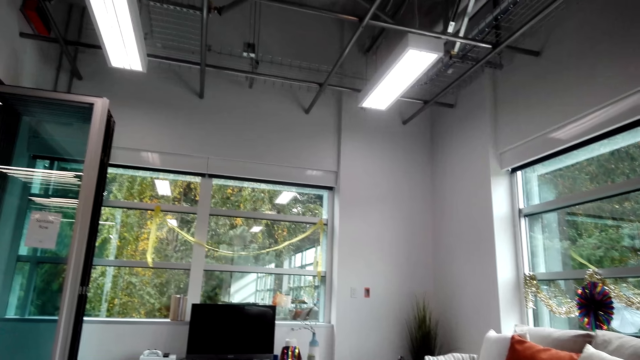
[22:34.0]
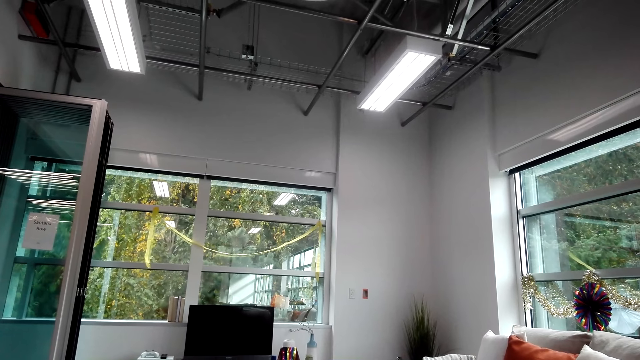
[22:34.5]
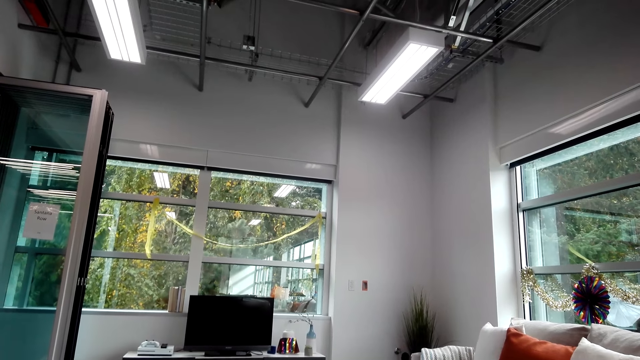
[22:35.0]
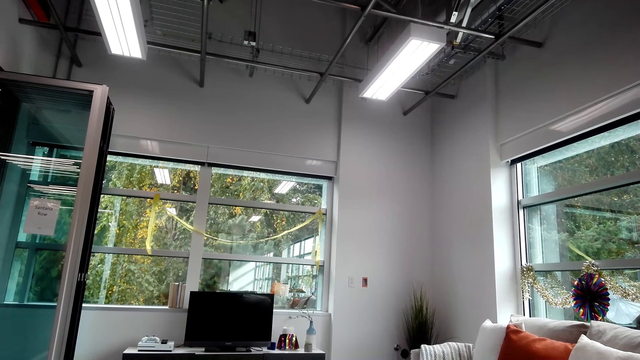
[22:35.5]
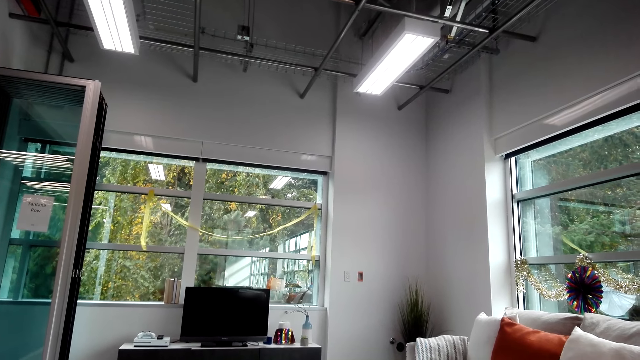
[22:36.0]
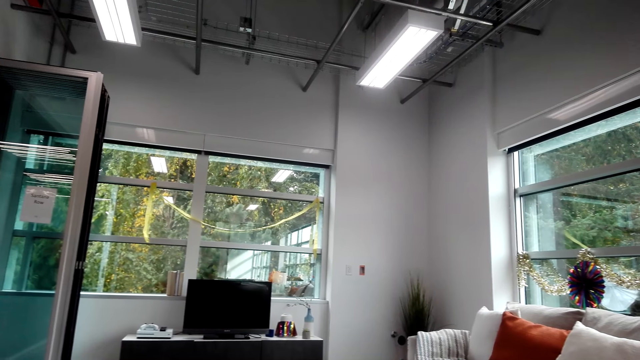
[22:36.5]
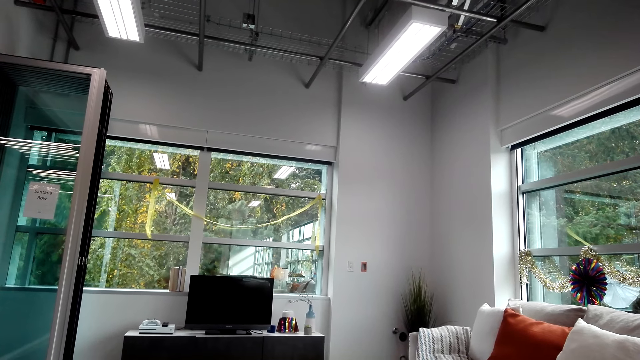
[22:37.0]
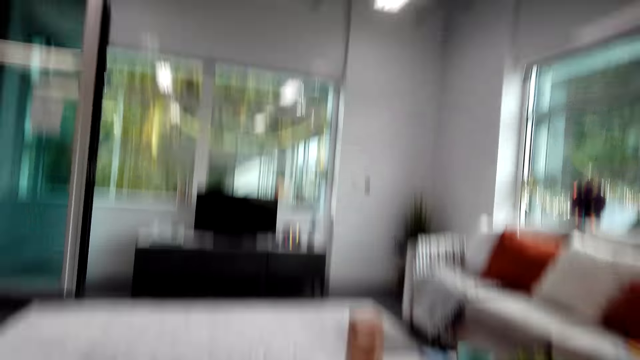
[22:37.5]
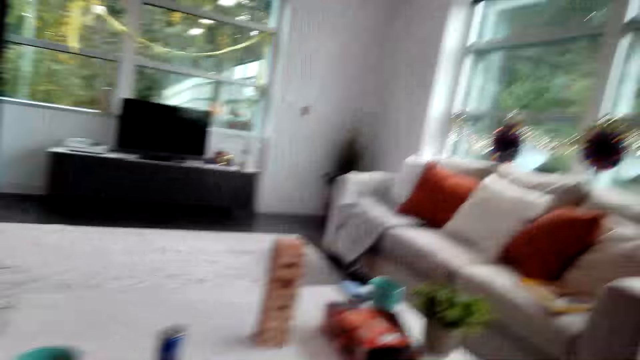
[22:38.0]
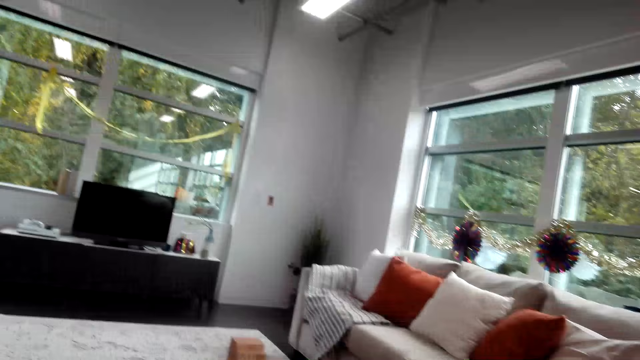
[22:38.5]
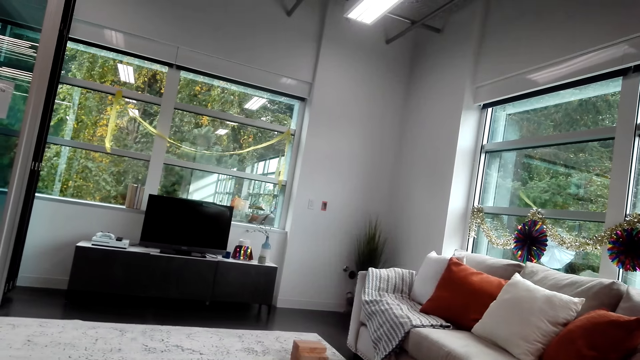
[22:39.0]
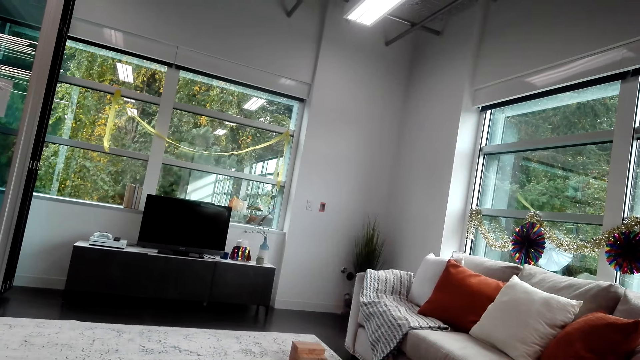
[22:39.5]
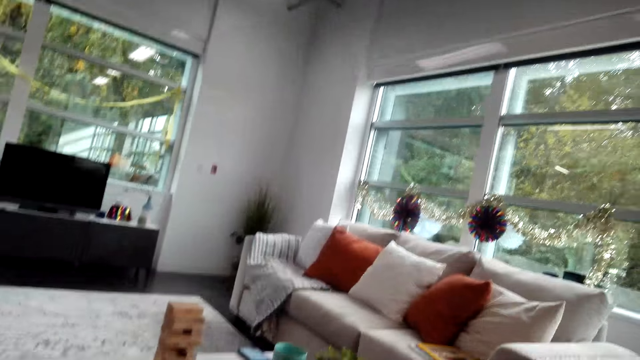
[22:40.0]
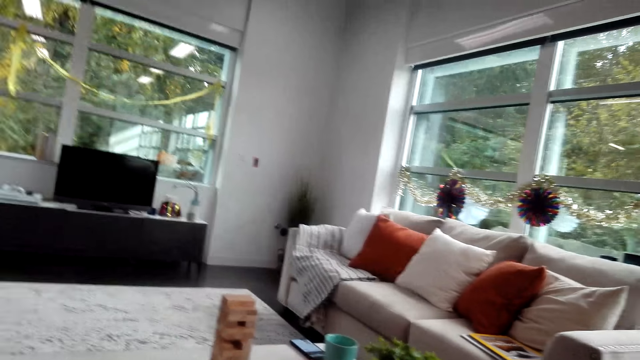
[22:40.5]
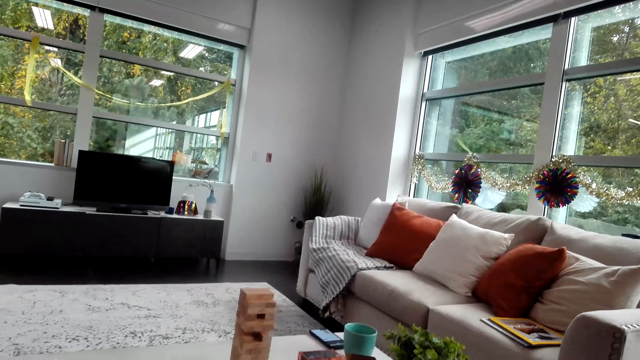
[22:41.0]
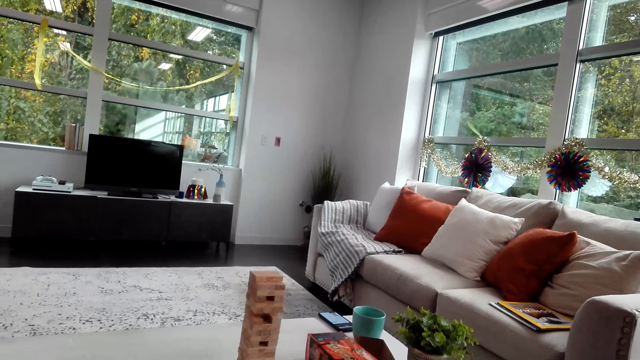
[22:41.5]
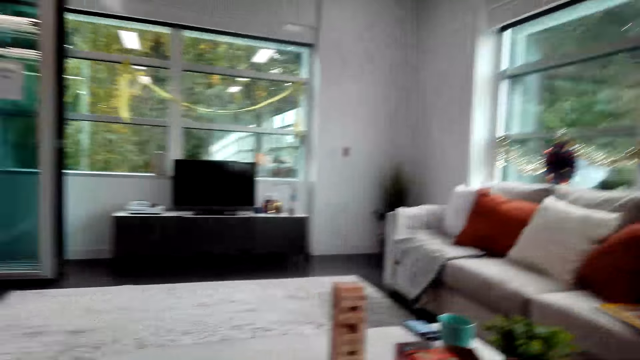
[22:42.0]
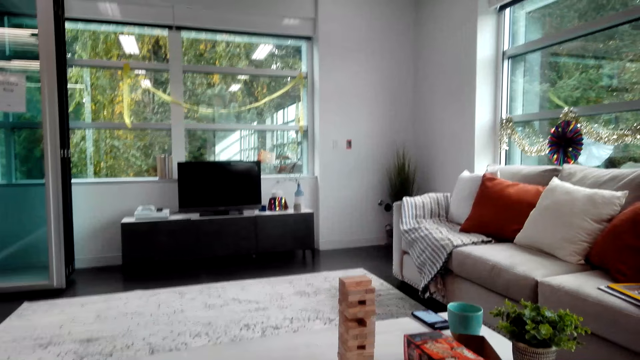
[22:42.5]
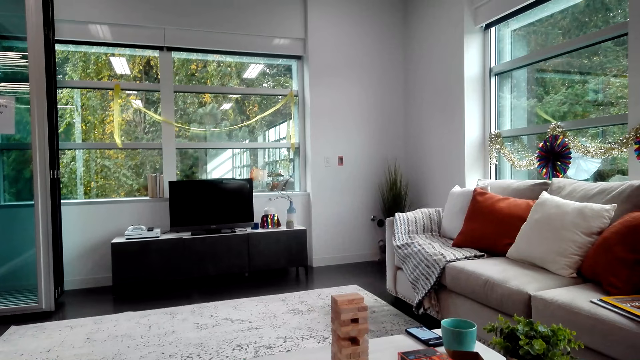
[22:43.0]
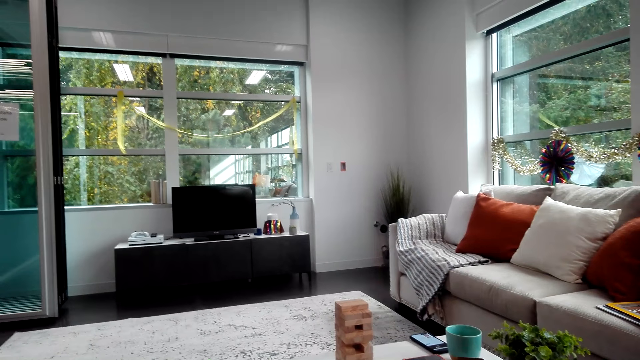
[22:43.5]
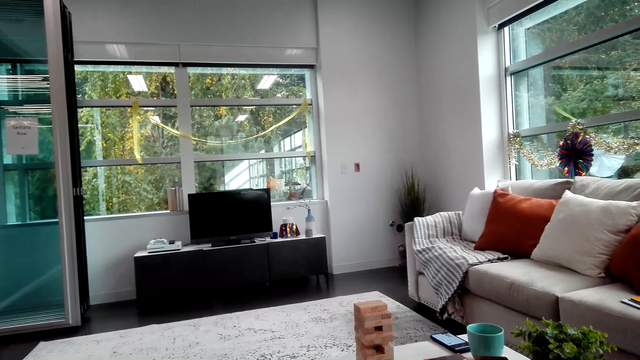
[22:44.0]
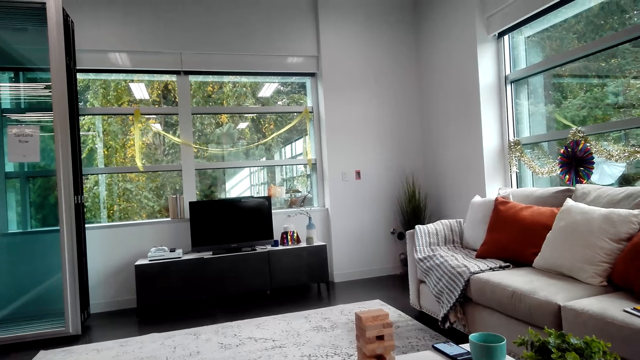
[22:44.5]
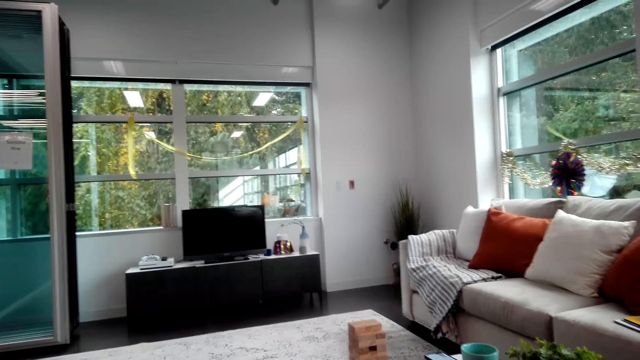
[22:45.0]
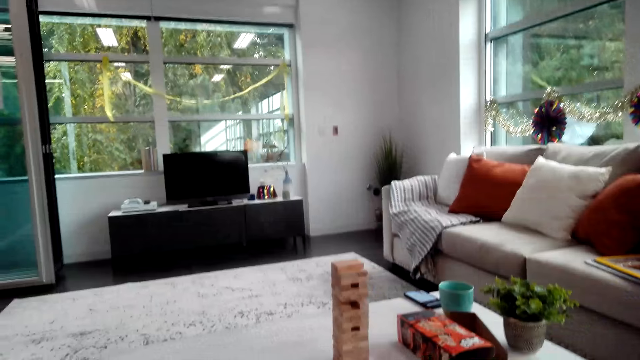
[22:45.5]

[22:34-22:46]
The camera wearer looks around the house.

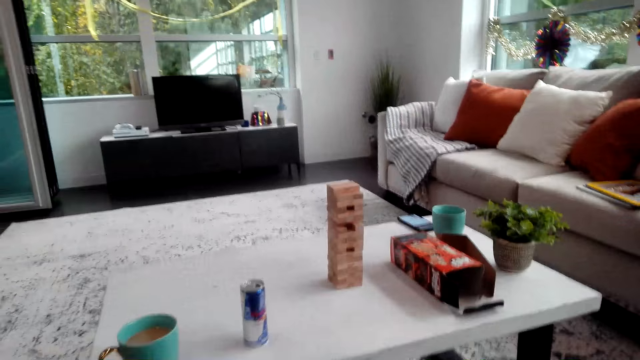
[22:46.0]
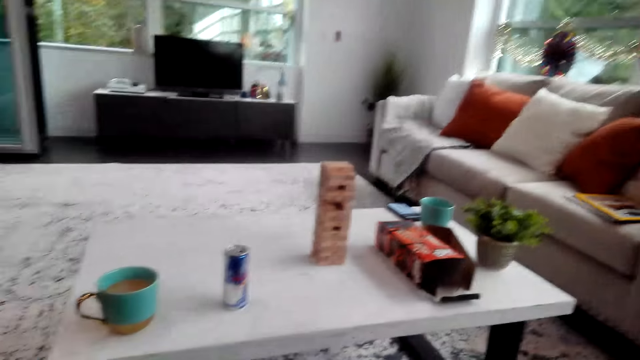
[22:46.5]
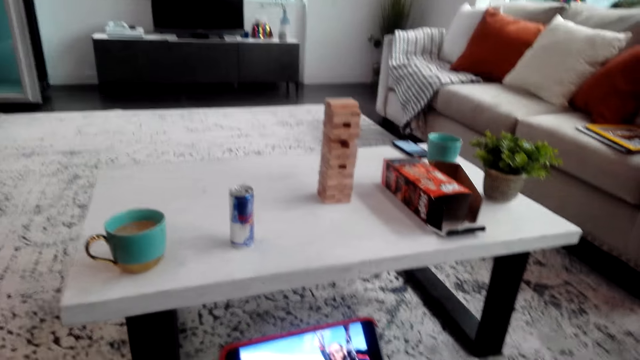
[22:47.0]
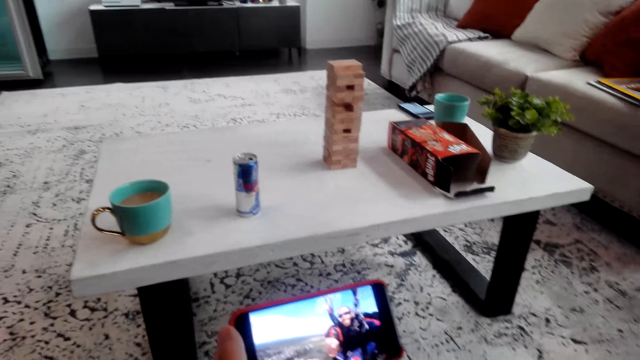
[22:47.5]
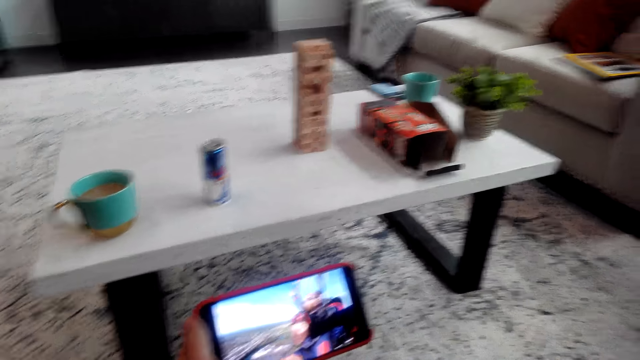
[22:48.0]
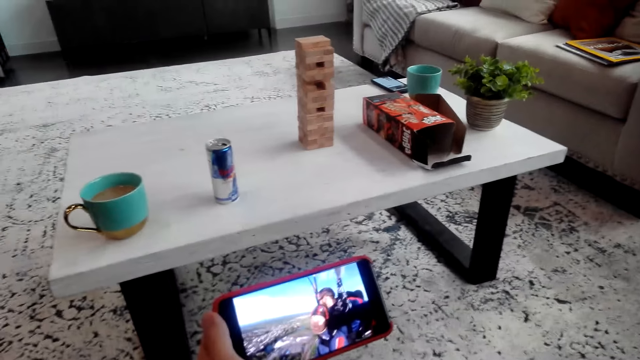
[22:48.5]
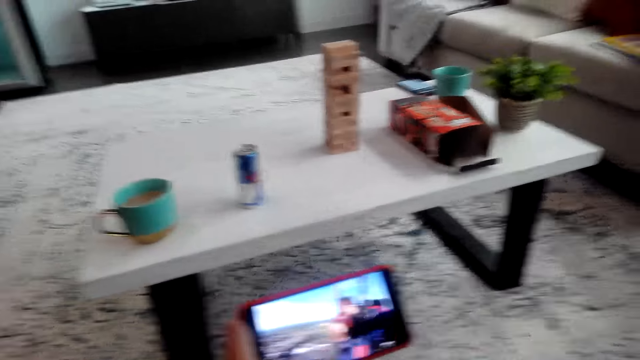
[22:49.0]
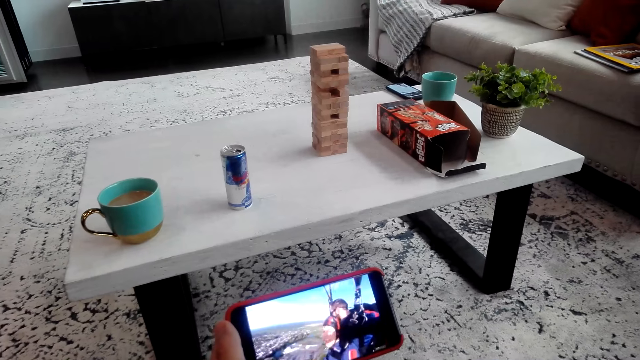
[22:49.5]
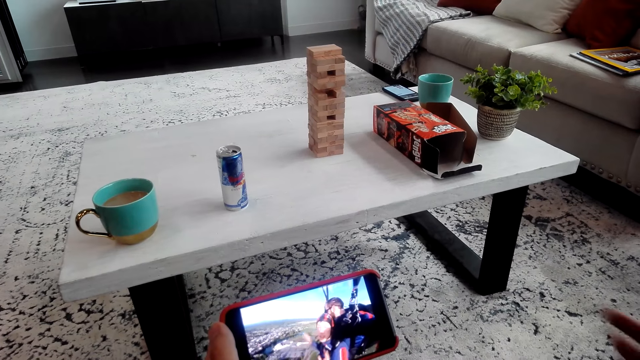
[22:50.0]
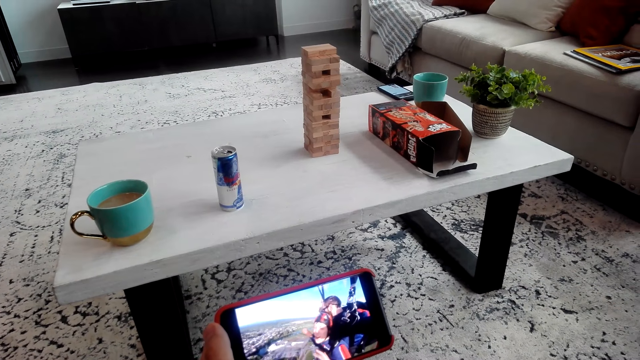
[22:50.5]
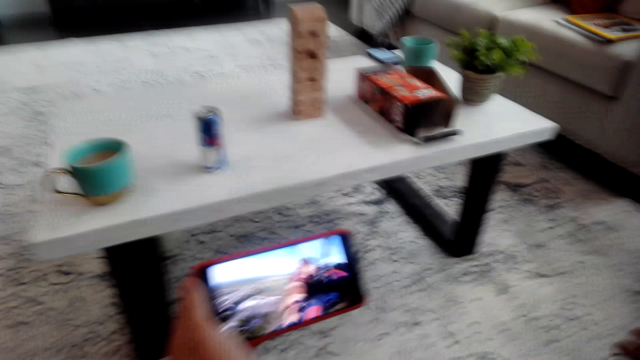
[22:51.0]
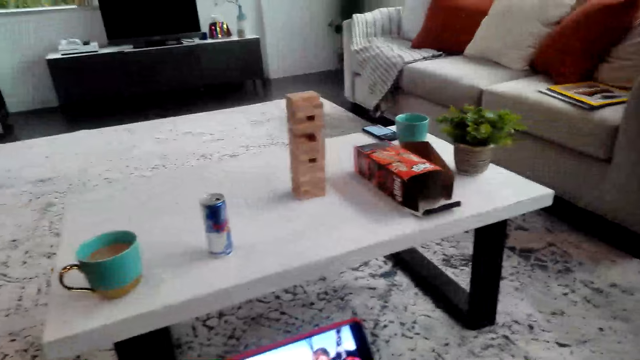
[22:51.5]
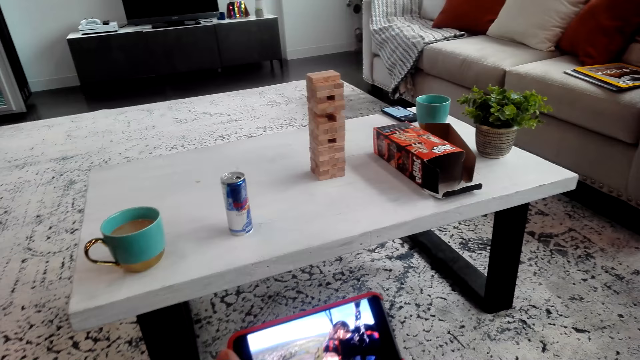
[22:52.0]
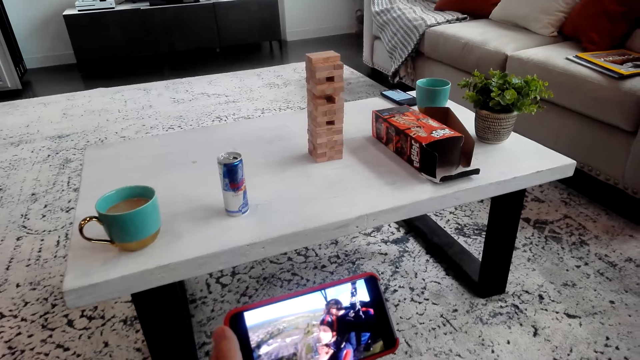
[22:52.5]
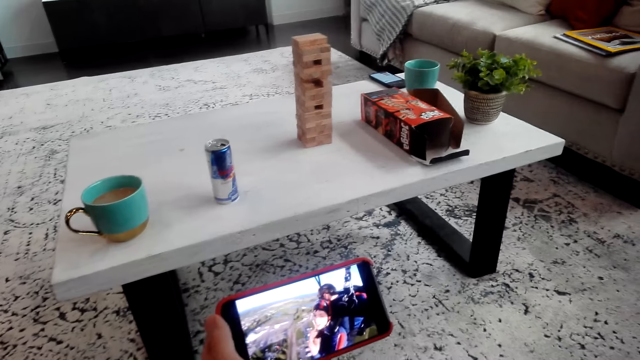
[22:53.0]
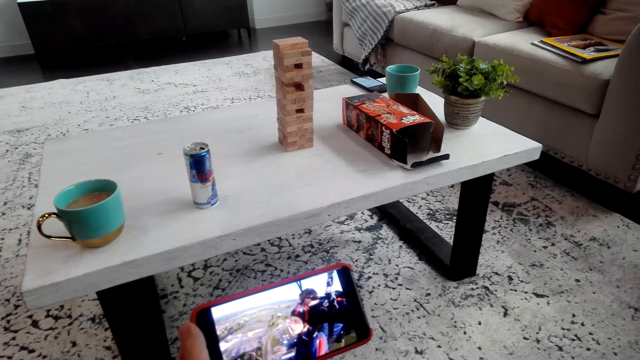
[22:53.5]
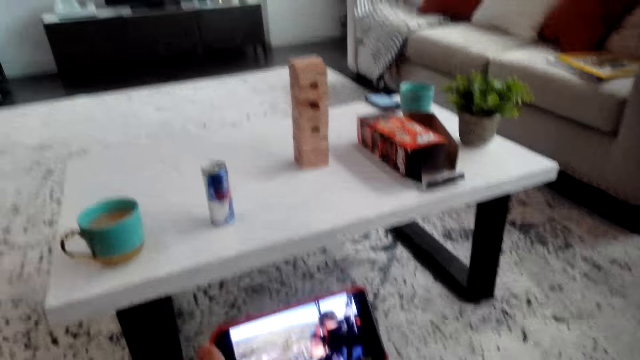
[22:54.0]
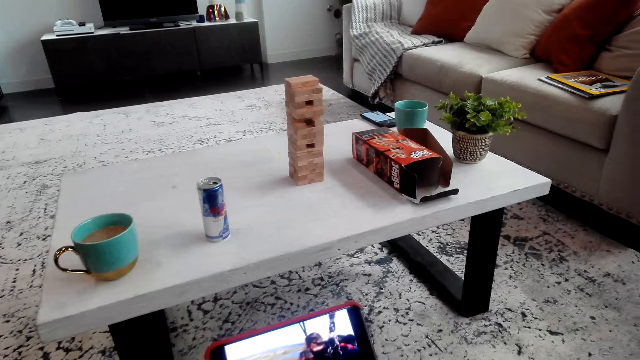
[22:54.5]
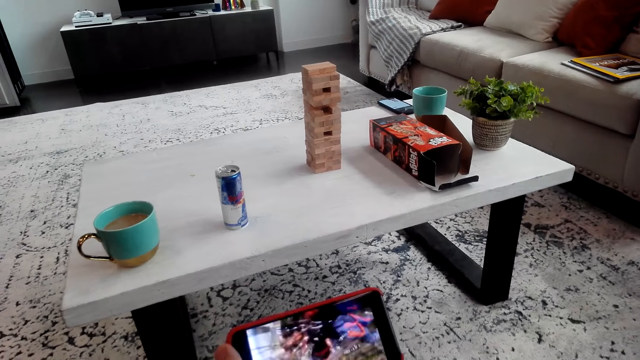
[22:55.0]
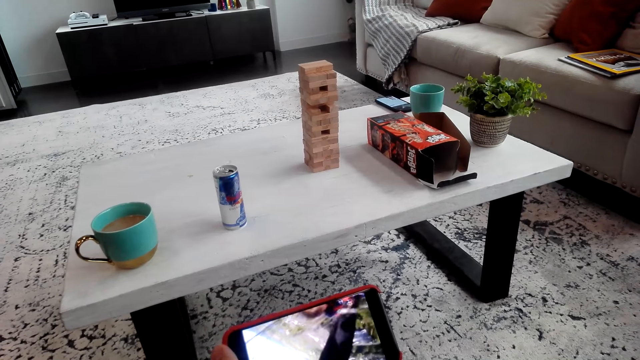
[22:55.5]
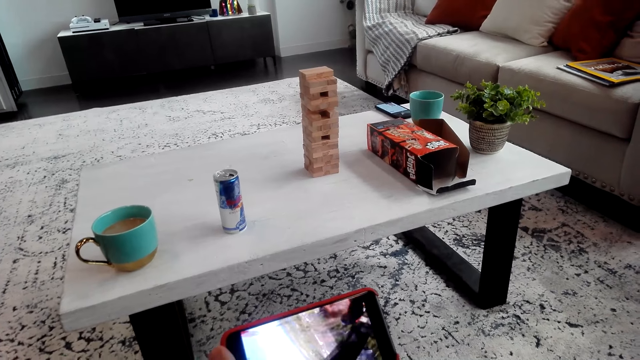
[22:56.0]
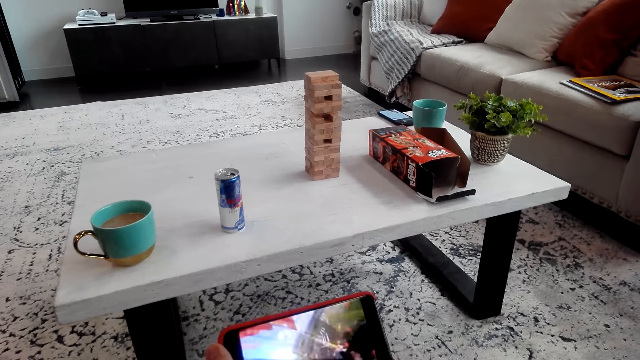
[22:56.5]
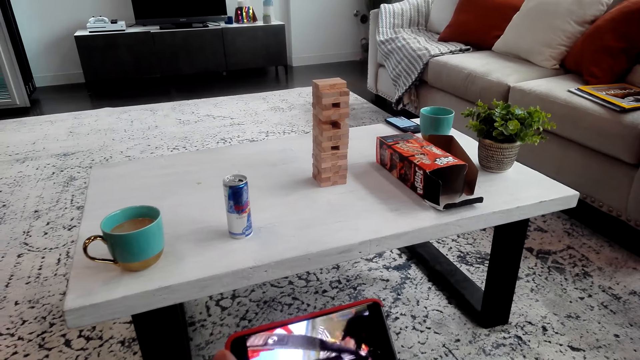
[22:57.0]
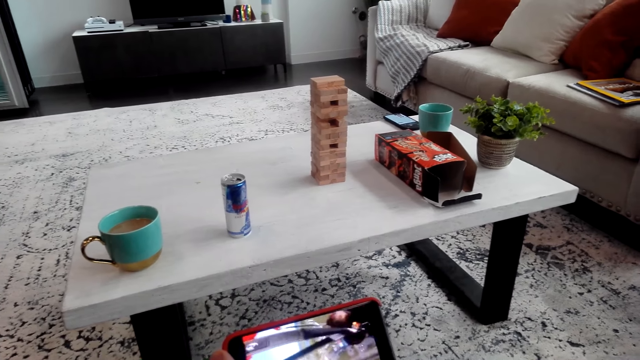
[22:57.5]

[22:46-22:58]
A man points at the phone. The camera wearer watches the video.
